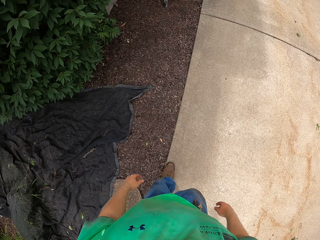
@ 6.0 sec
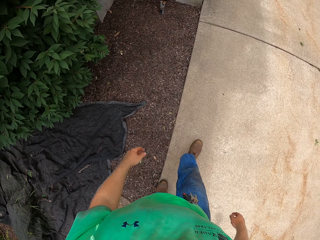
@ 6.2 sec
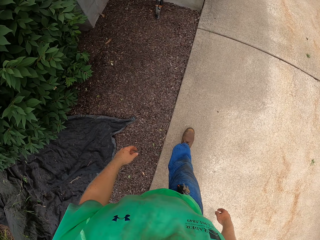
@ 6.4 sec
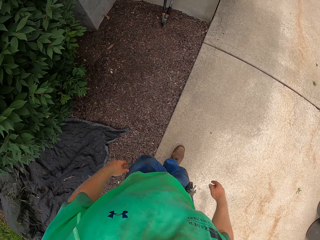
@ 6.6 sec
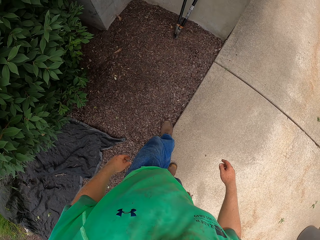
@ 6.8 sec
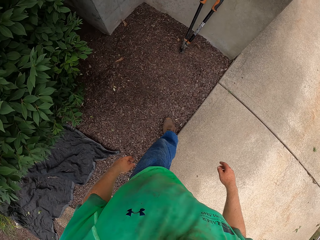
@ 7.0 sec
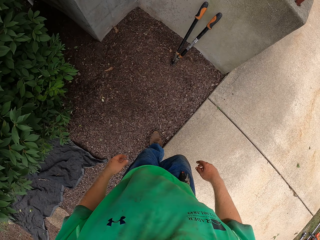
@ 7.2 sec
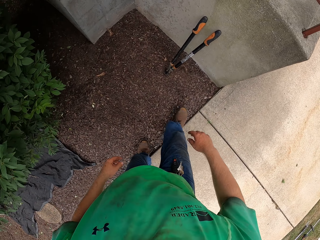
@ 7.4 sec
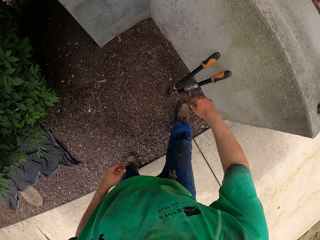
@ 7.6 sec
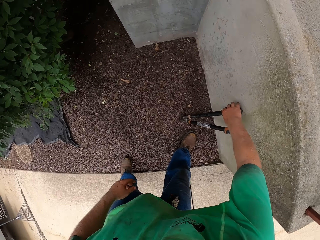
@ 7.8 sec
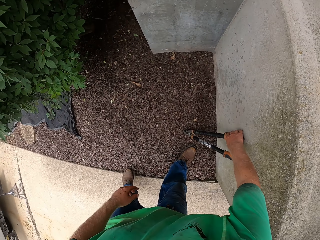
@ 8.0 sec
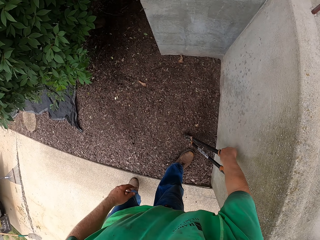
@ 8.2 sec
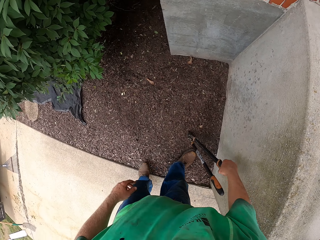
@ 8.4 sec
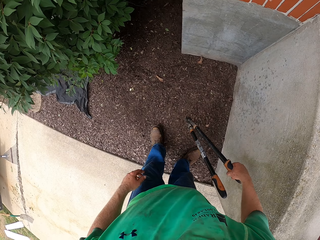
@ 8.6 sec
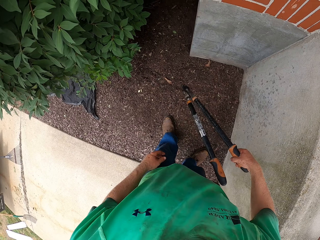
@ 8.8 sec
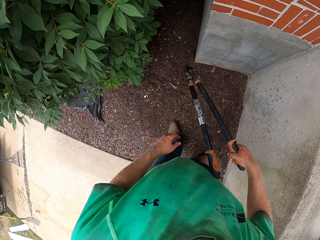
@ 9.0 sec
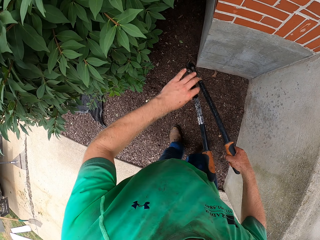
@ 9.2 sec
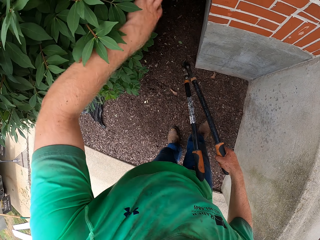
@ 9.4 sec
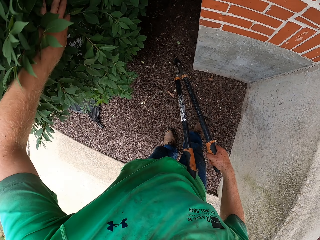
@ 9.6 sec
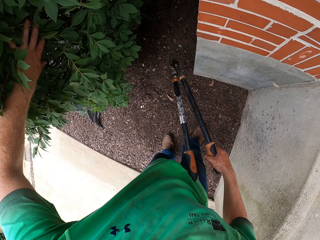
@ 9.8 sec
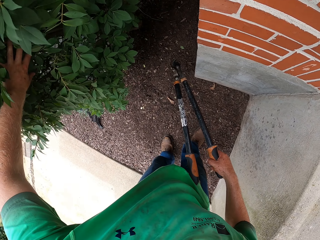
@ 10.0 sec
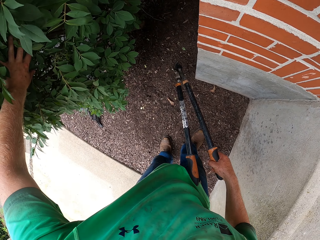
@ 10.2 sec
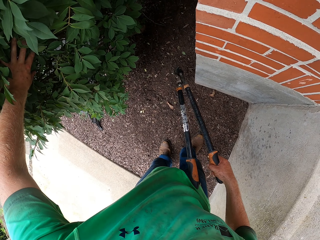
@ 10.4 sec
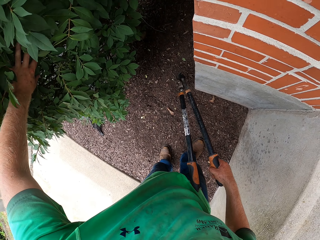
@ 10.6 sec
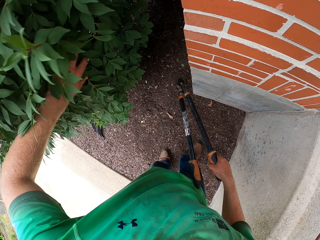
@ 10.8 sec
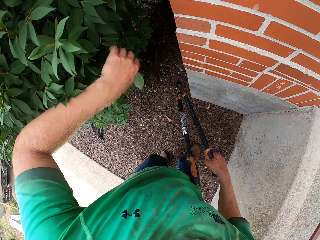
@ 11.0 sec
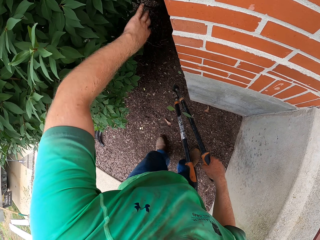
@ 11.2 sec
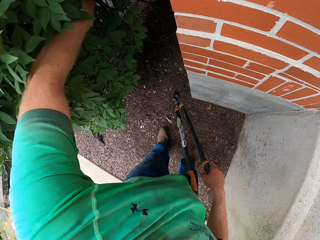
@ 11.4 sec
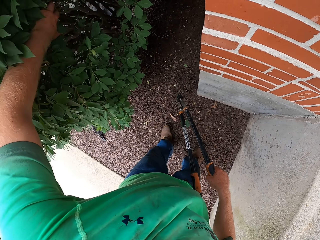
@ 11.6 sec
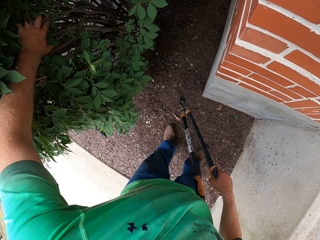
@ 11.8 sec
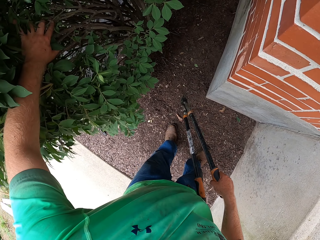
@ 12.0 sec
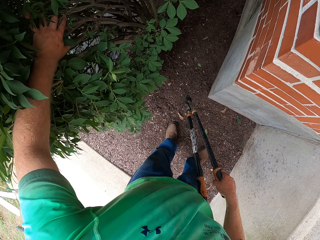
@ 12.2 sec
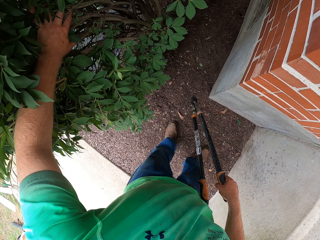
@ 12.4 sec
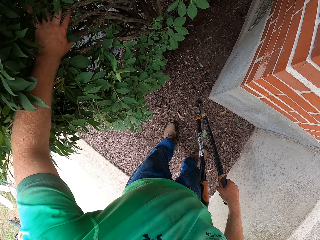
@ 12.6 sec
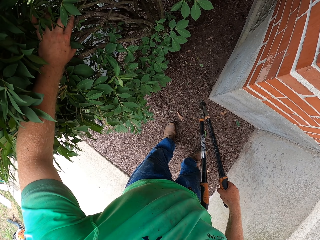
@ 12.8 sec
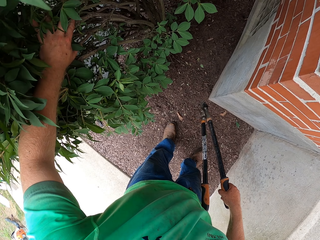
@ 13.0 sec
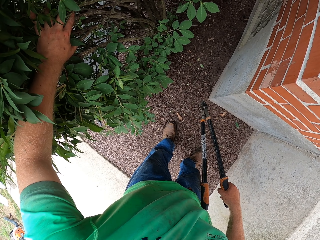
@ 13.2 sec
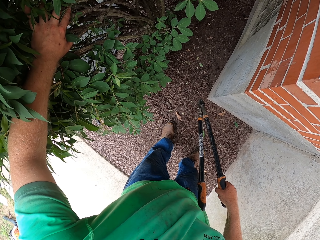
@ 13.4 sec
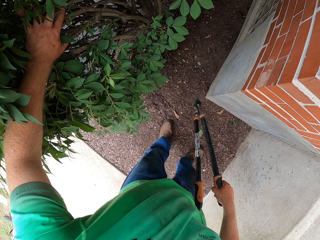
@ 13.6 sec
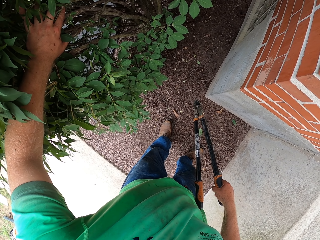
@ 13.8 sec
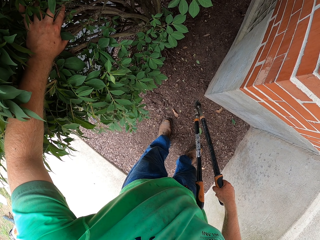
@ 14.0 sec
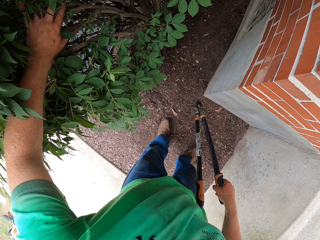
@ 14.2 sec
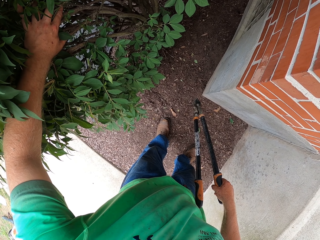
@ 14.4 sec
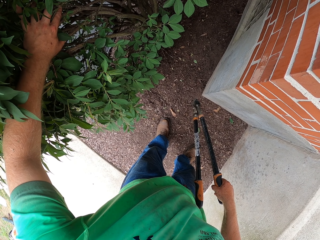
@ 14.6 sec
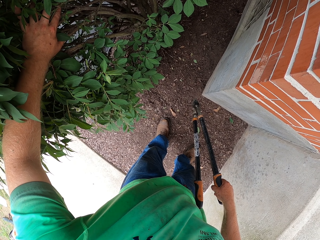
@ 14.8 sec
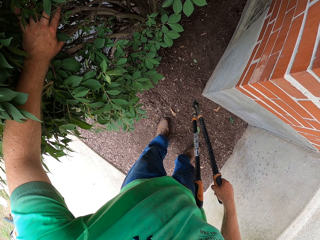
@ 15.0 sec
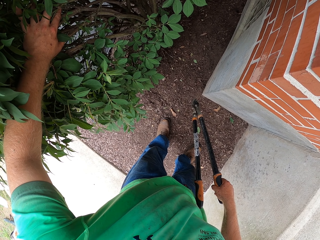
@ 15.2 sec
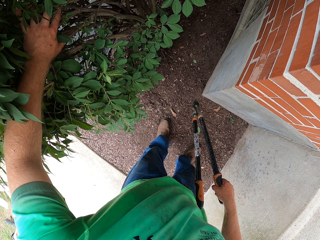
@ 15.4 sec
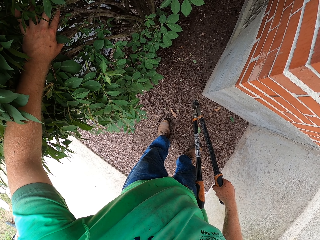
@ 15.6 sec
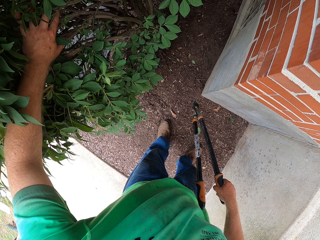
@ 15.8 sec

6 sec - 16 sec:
The camera wearer picks up a garden shear from the ground with his right hand. He touches a plant or flower with his left hand. He looks at the flower.

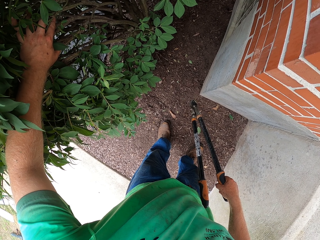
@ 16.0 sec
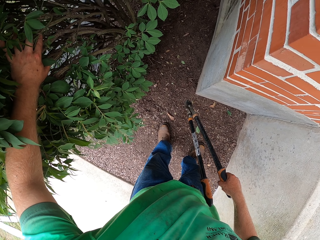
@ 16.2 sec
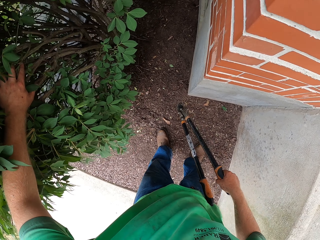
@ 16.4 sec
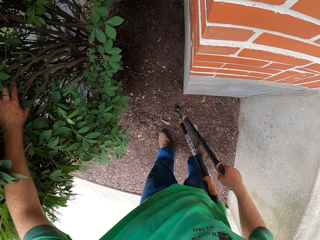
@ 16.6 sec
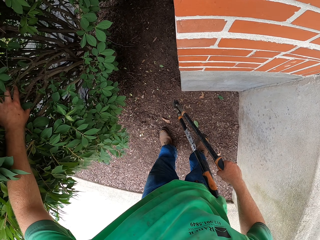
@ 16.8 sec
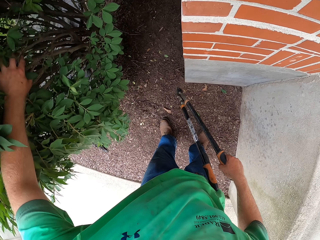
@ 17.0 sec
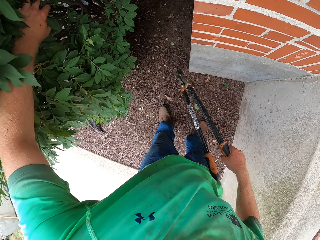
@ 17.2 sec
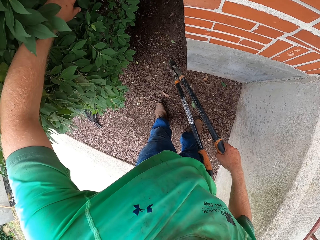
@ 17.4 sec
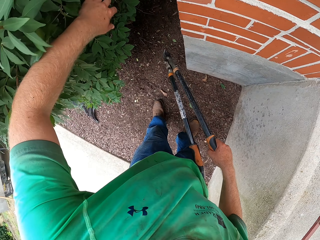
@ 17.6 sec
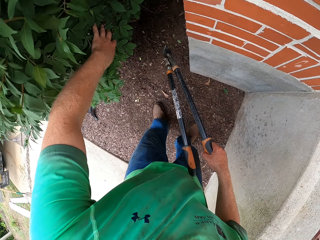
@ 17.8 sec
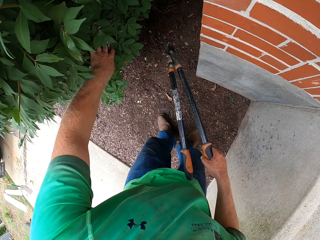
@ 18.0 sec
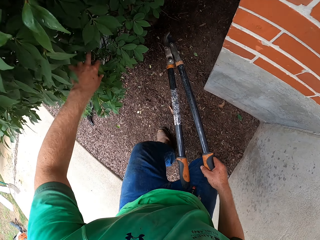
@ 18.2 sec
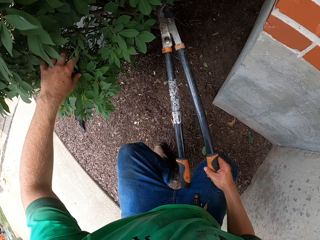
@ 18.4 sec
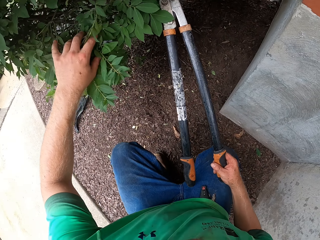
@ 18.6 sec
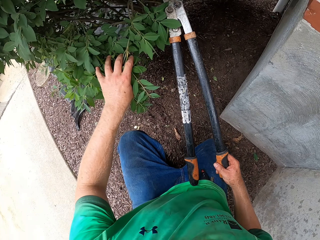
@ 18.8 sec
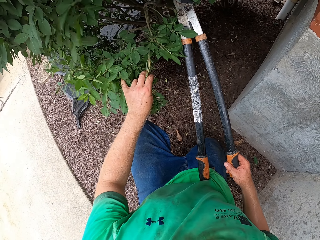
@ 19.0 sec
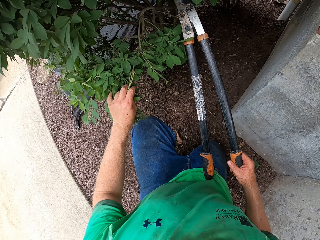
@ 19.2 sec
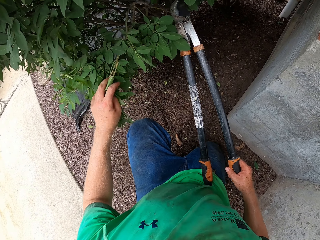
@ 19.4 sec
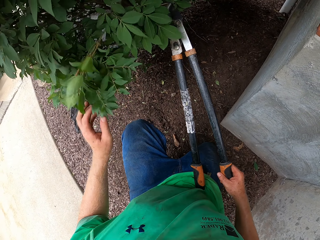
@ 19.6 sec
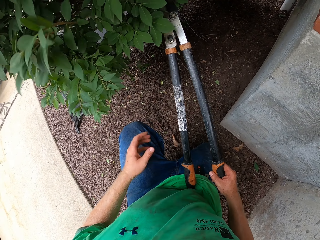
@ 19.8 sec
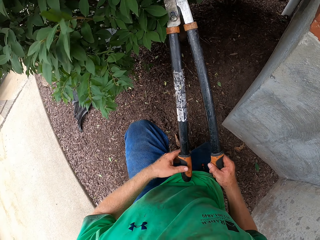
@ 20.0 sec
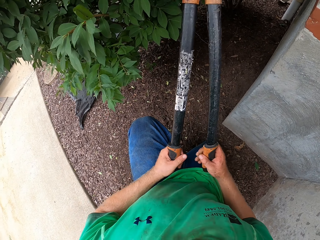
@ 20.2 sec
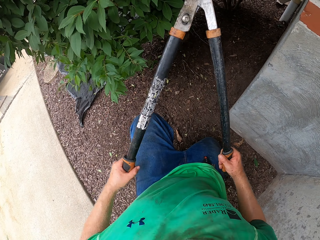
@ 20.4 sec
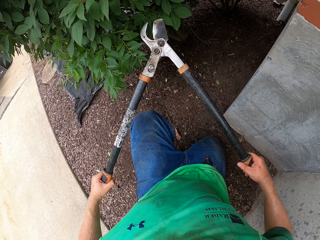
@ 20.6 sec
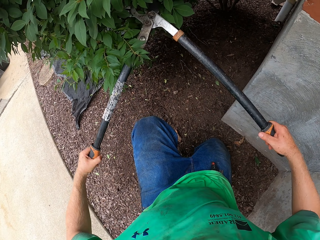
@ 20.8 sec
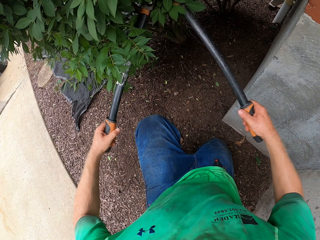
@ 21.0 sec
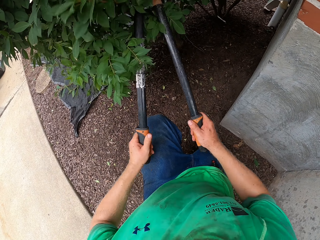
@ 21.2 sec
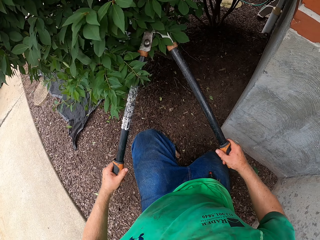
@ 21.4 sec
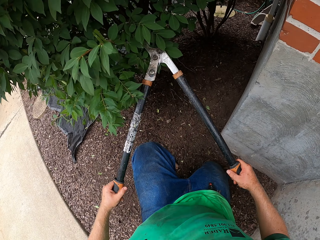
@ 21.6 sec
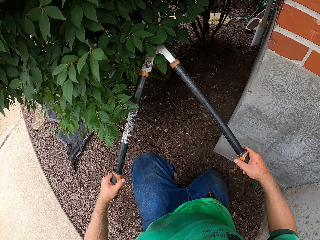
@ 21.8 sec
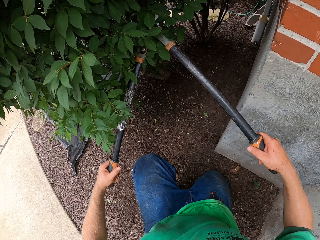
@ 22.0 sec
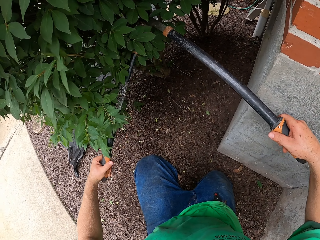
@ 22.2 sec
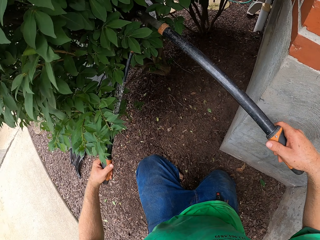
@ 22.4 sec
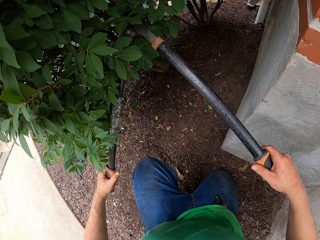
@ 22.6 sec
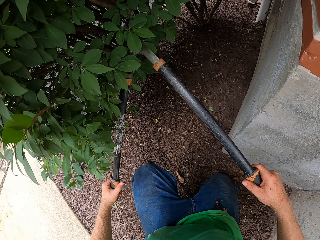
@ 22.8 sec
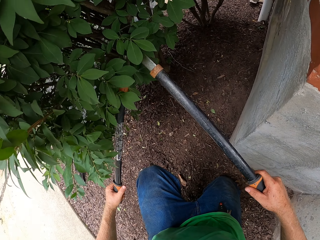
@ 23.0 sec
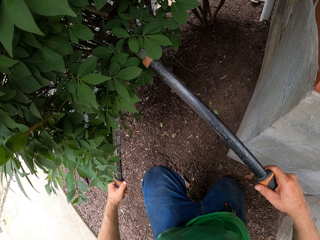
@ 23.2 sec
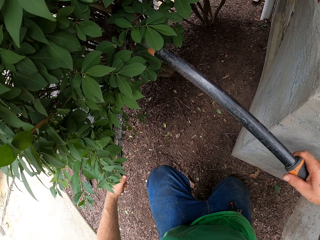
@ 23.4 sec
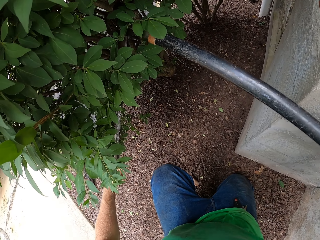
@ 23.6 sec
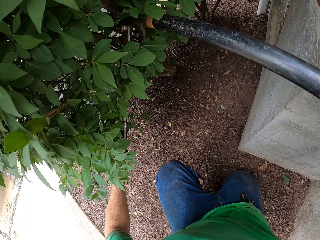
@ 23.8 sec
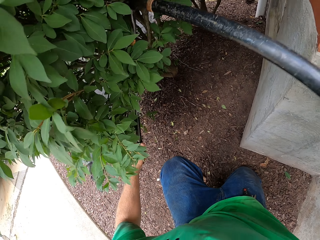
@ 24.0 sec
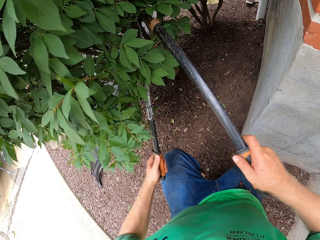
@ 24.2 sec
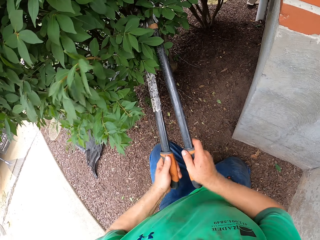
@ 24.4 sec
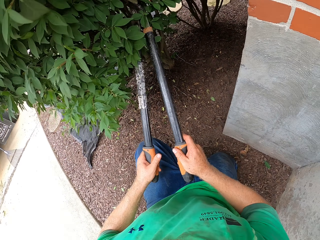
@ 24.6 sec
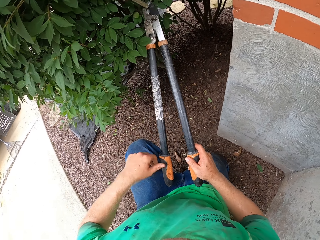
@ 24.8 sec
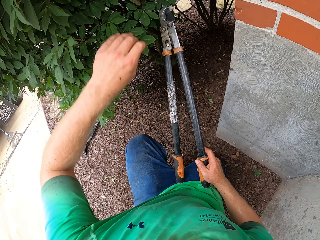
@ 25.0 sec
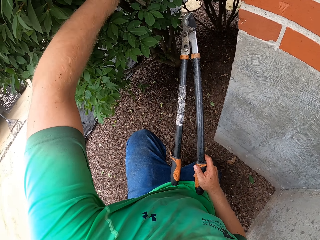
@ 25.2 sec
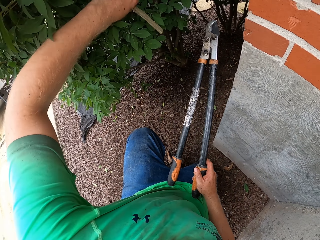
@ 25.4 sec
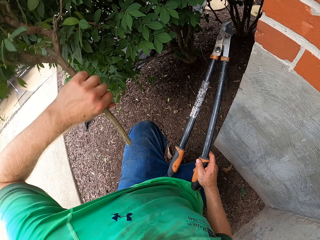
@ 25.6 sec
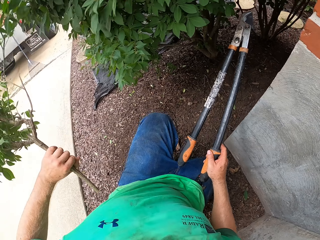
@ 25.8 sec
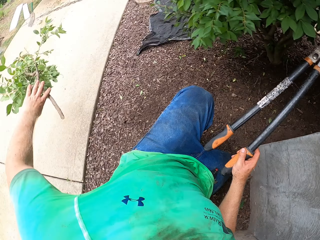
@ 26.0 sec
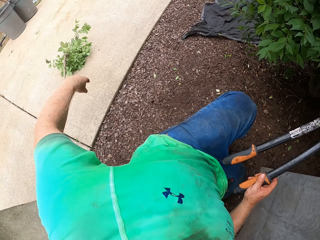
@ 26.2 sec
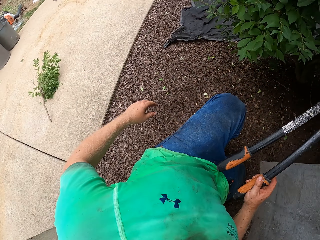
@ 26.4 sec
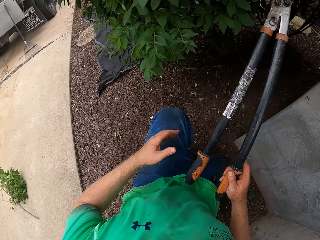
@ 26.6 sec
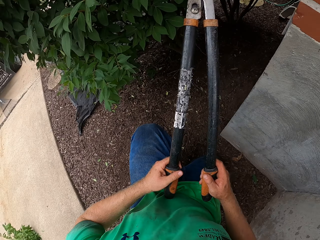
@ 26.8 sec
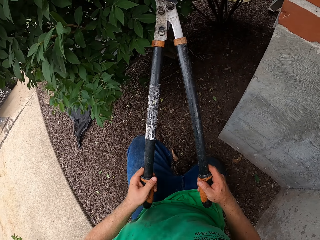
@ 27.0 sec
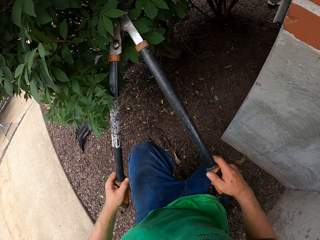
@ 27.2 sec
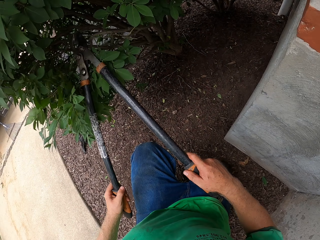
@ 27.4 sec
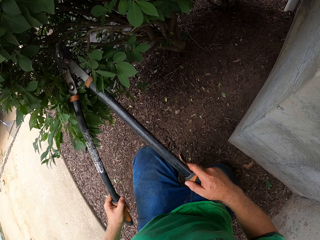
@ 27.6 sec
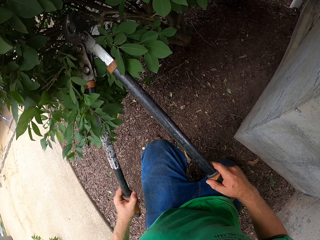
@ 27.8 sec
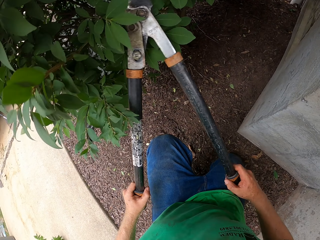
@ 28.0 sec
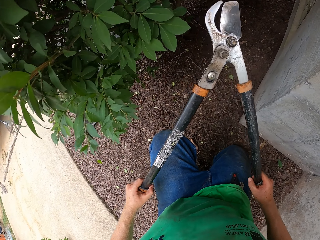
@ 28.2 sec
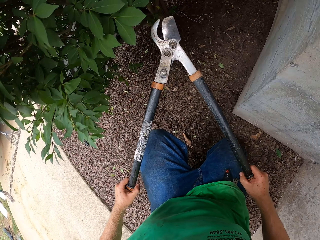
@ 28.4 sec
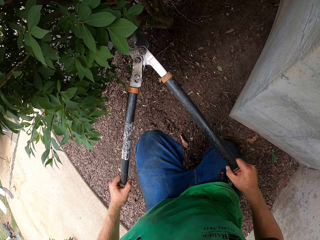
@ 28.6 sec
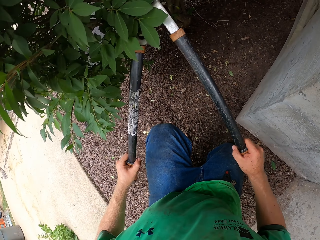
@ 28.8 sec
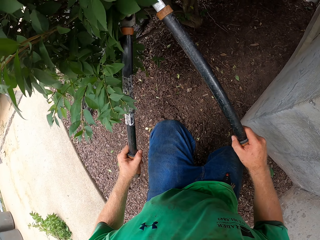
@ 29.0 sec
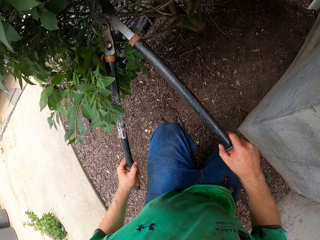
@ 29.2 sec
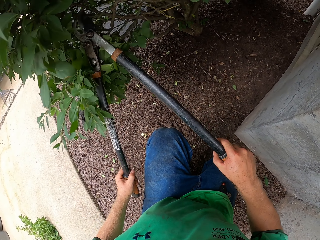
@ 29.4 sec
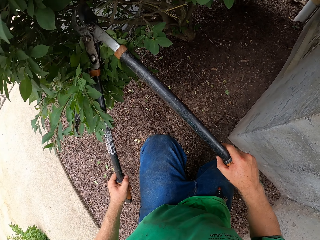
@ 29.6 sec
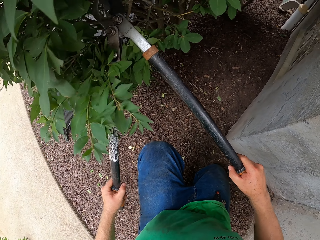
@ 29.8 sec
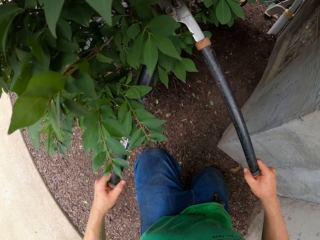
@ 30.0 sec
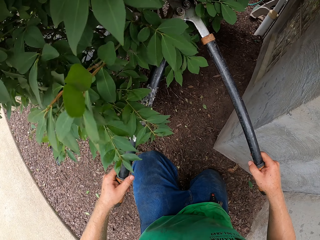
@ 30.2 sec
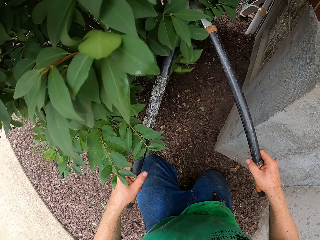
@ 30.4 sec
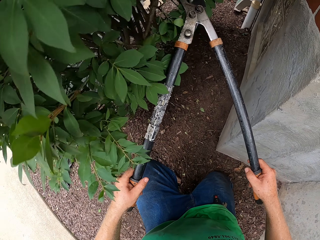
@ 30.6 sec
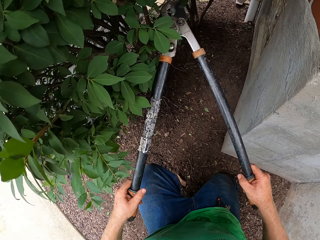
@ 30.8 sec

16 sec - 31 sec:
The camera wearer kneels down. He grabs the garden shear with both hands. He cuts a branch of the plant with the garden shear in both hands. He picks up the cut branch of the plant with his left hand. He removes the flower branch. He throws the cut branch in his left hand on the ground. He grabs the garden shear with both hands and touches the plant with the garden shear with both hands. He cuts the flower branch.
